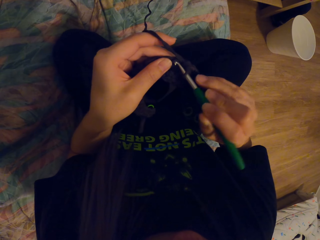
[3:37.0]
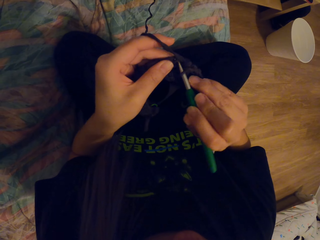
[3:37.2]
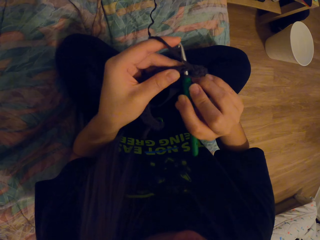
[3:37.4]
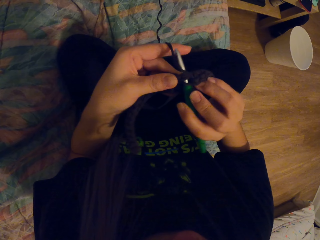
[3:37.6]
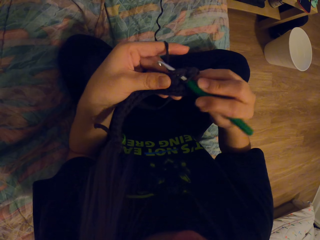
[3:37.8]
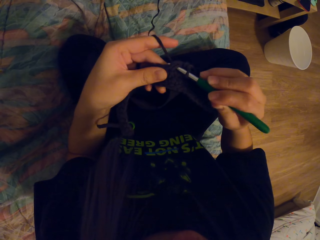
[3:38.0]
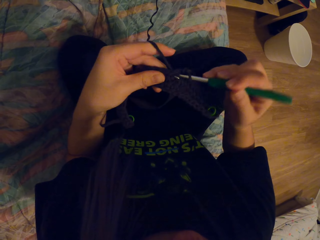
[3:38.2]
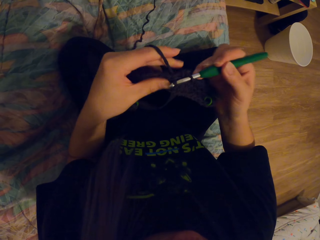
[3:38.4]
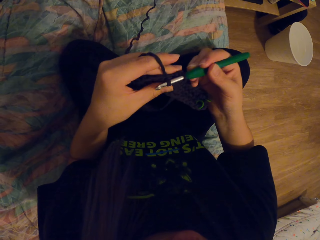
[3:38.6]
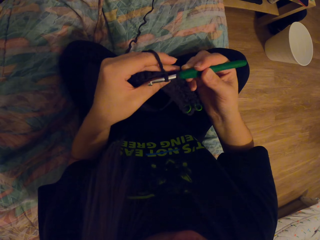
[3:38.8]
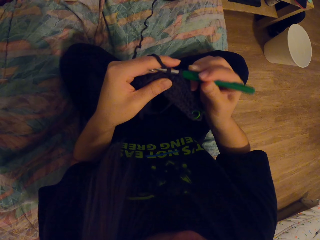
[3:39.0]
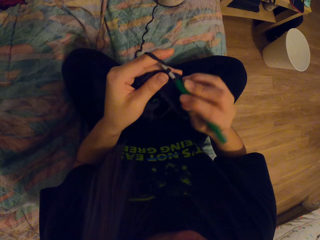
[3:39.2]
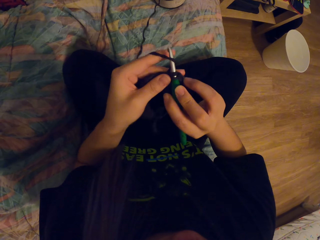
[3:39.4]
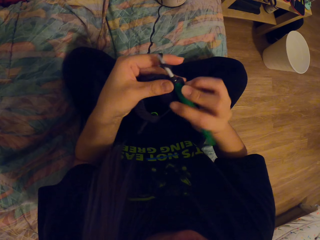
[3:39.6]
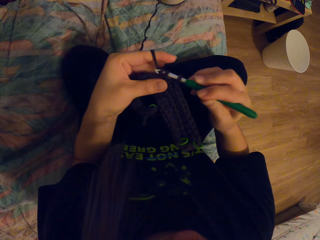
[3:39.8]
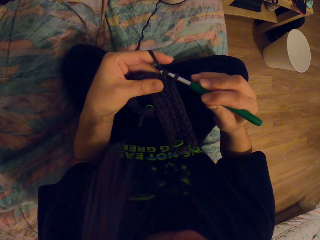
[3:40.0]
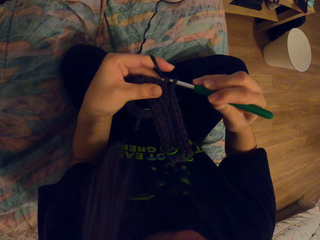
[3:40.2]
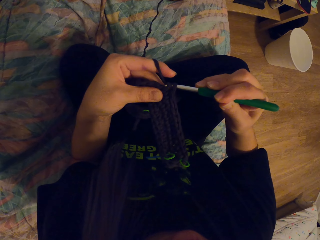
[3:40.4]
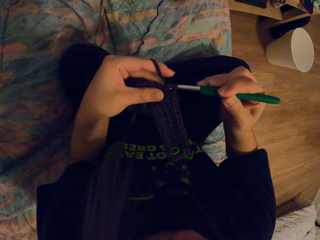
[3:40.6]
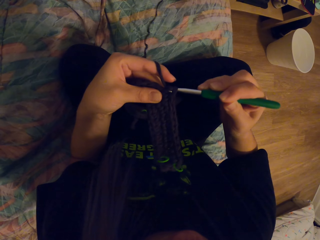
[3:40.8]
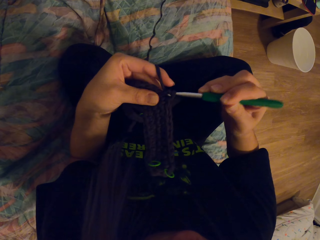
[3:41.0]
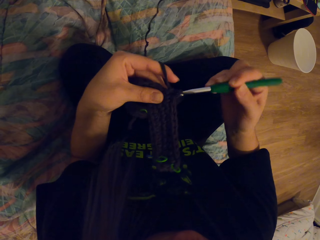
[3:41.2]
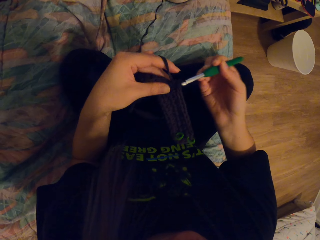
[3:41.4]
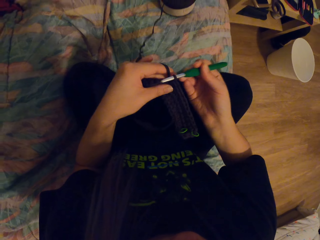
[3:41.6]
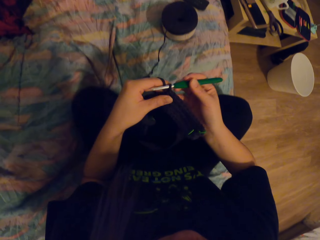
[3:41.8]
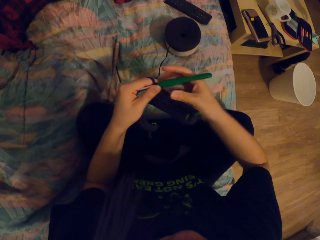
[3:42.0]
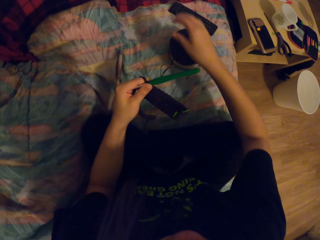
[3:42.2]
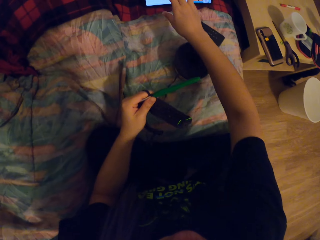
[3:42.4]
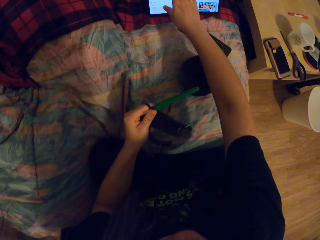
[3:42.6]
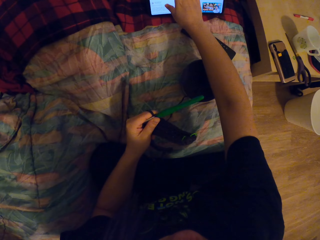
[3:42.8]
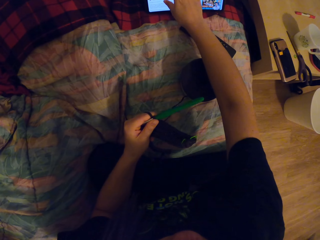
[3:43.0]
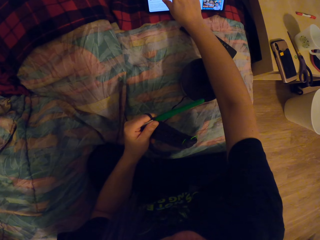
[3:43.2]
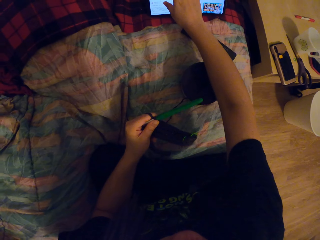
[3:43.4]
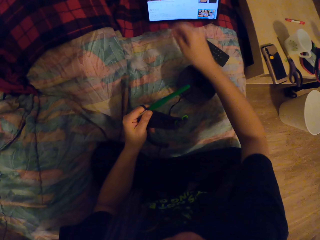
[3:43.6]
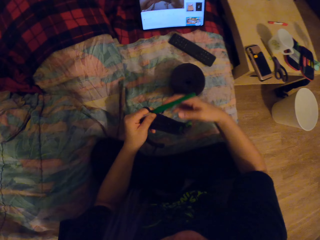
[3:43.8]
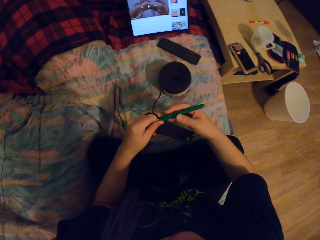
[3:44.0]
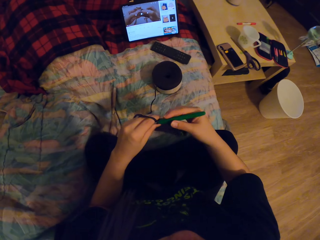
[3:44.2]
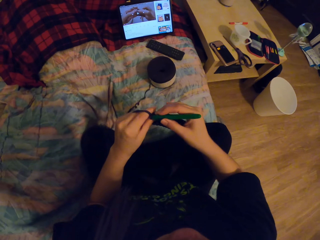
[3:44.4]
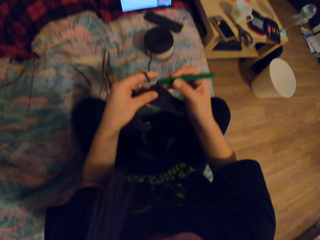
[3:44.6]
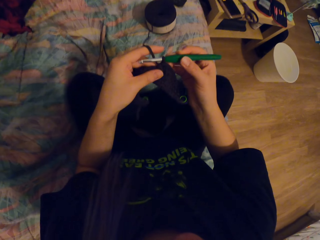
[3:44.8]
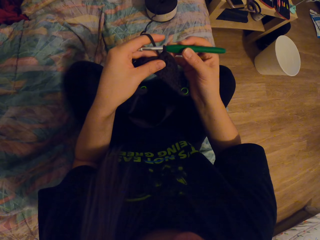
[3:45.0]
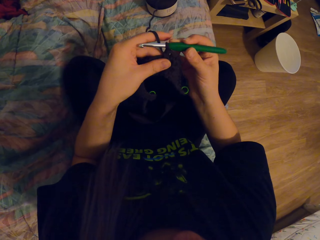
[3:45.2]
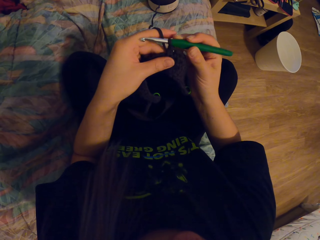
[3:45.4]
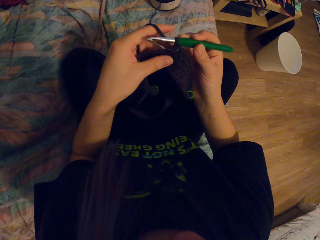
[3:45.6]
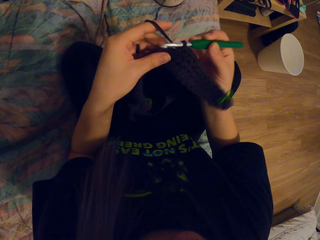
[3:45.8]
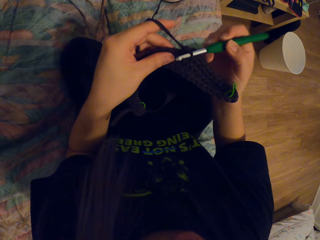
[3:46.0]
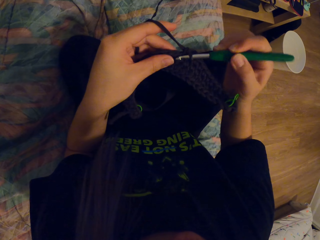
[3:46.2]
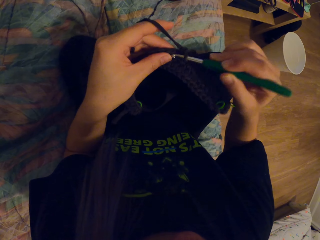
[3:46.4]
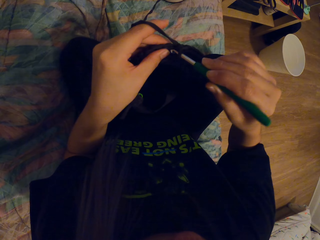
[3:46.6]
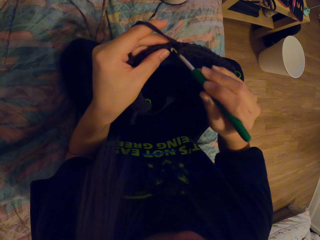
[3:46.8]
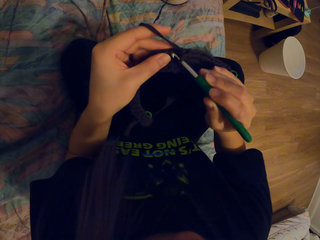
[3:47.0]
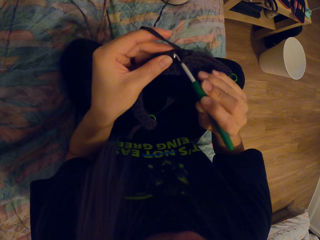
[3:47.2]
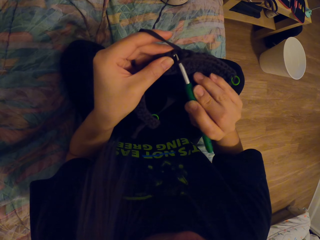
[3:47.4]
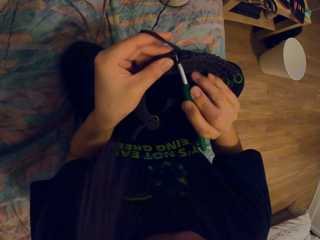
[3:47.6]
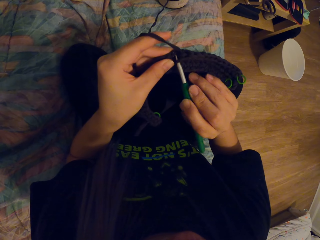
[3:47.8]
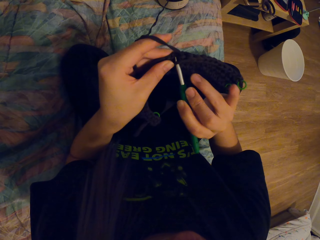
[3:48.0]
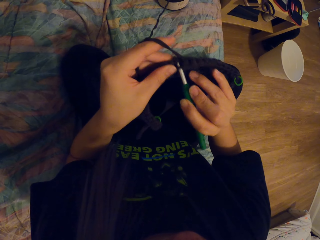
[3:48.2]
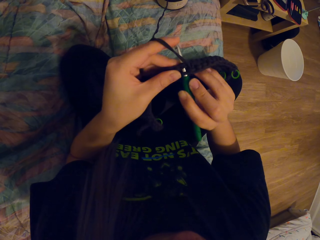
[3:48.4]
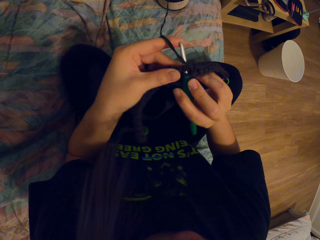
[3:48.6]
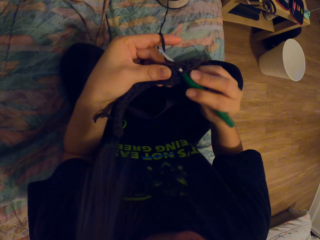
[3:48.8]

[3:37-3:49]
The camera wearer touches the tablet. They hold the crochet. They knit.

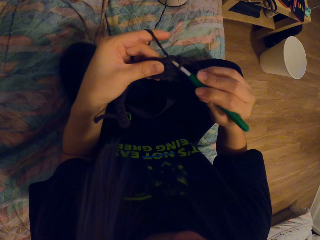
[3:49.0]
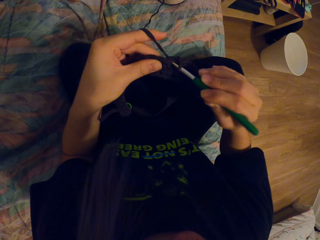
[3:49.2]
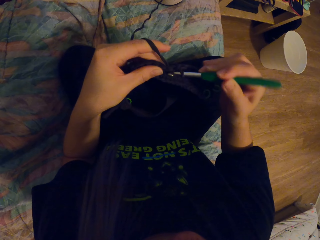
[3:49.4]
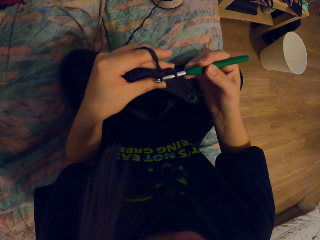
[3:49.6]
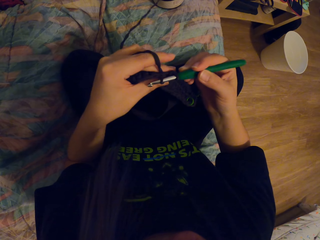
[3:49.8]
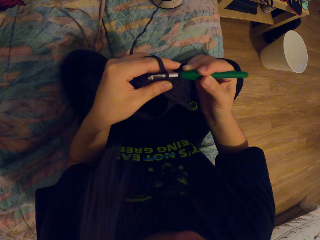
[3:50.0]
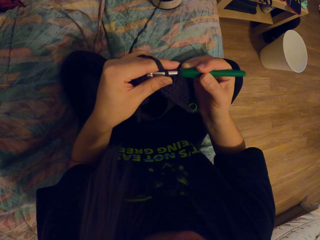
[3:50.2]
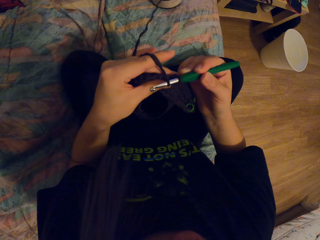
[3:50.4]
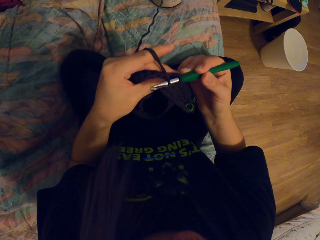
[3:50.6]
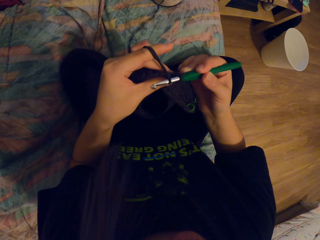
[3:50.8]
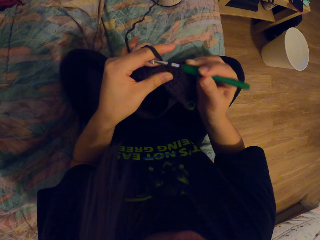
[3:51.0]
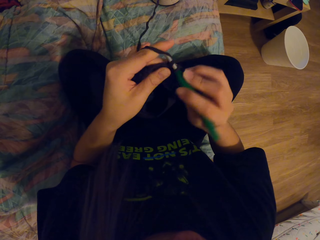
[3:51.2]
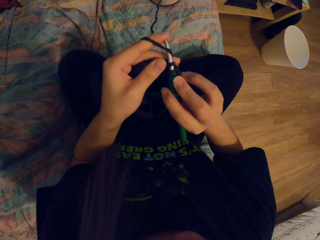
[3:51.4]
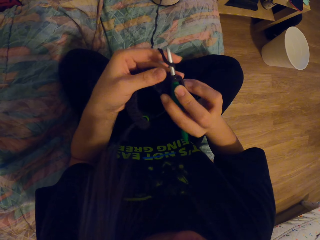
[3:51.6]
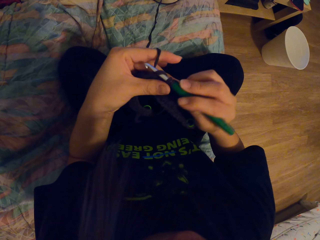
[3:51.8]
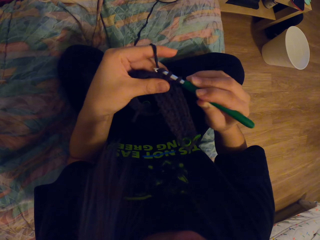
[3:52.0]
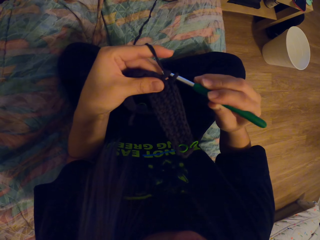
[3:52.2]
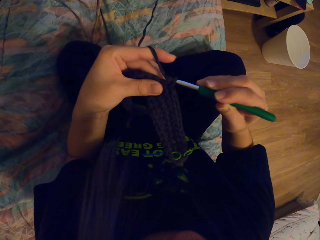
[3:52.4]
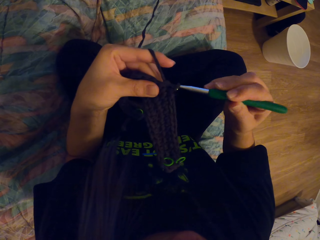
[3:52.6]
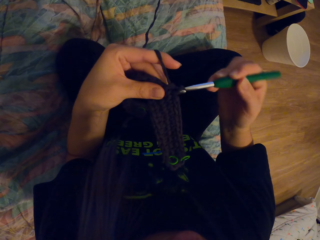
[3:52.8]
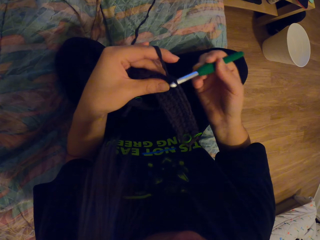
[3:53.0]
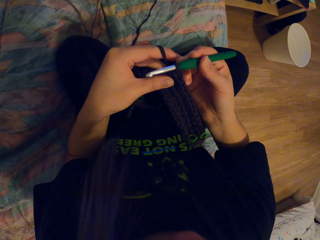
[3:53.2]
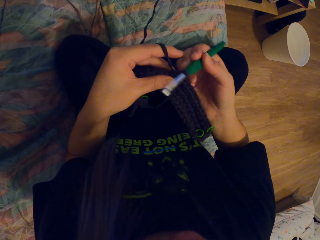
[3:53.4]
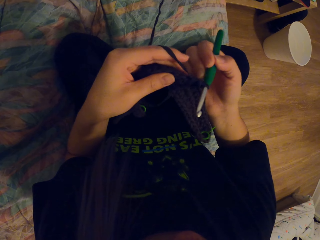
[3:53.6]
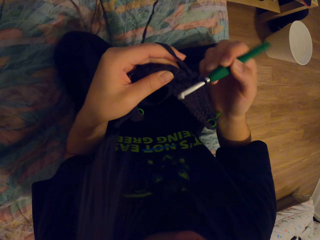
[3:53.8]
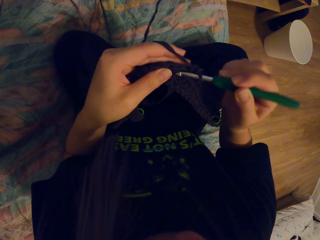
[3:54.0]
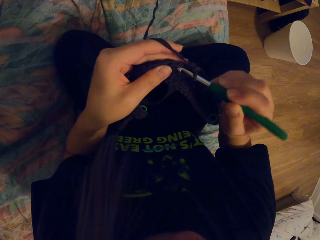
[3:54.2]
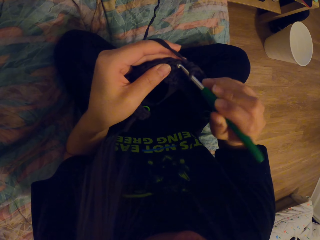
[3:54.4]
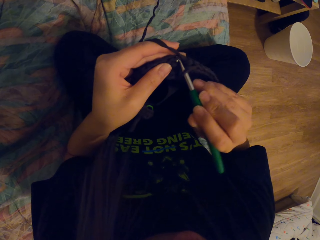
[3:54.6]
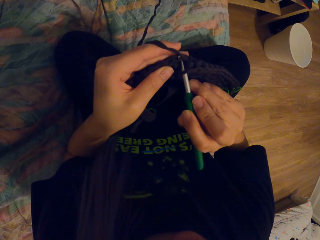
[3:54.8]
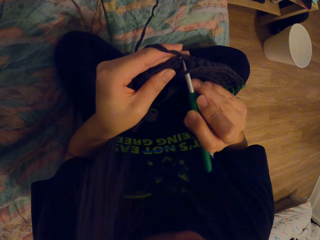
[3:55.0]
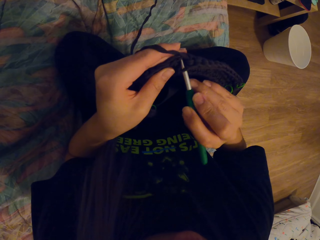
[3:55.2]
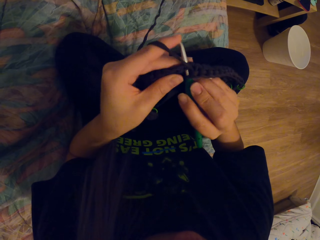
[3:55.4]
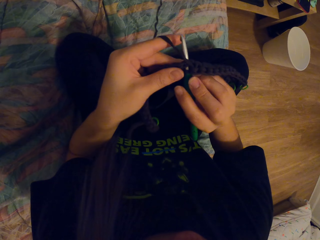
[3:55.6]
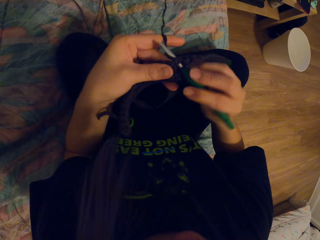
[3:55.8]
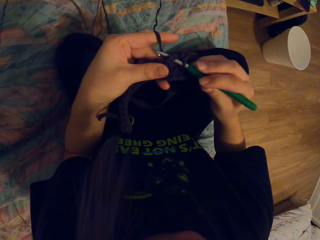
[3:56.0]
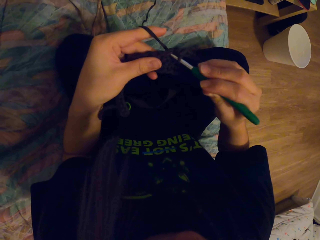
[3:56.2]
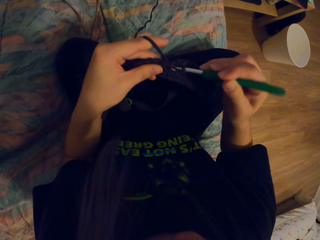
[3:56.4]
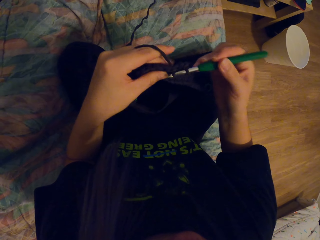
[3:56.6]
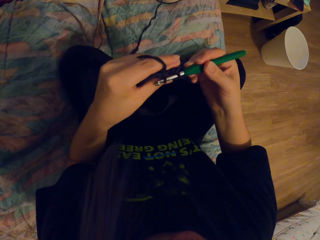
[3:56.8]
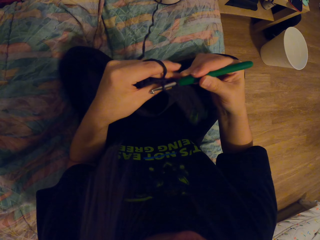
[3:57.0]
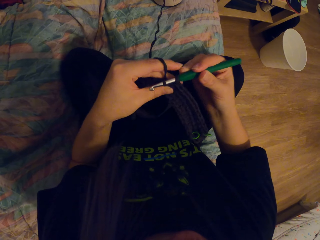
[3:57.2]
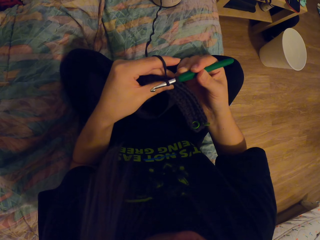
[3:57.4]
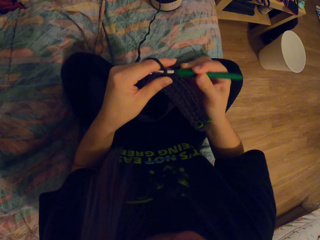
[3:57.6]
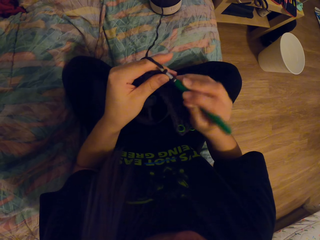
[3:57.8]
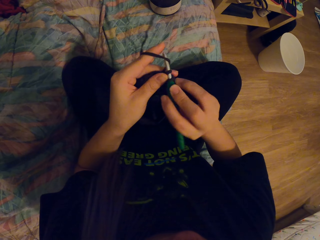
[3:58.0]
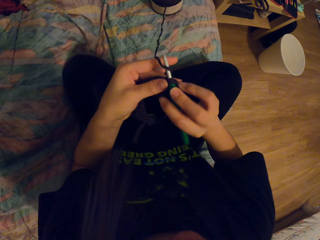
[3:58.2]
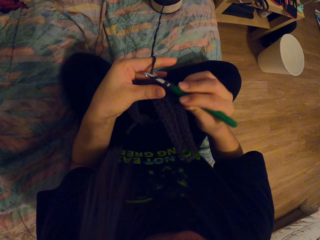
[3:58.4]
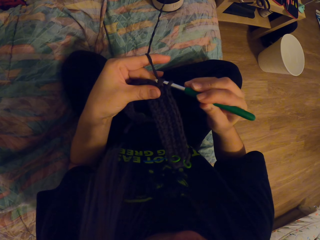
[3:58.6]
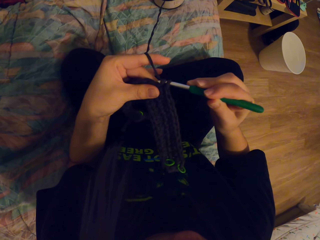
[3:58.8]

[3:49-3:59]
The camera wearer knits the threads using a crochet.
